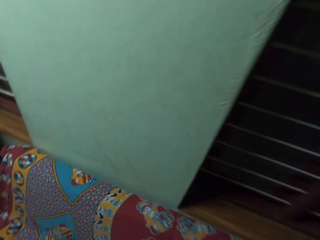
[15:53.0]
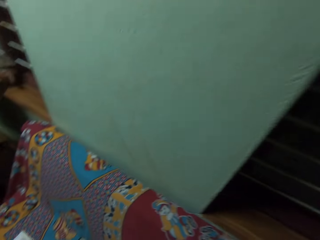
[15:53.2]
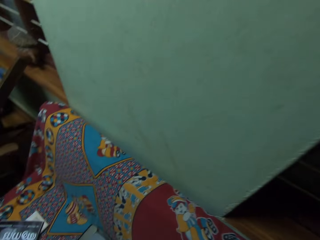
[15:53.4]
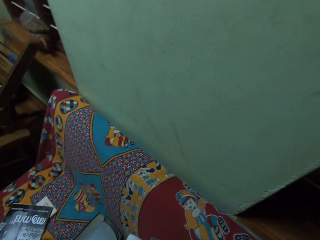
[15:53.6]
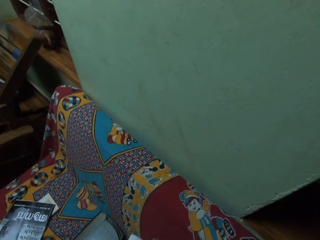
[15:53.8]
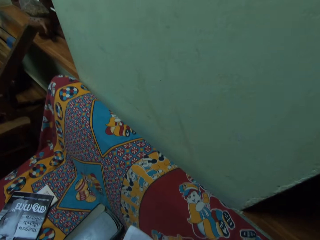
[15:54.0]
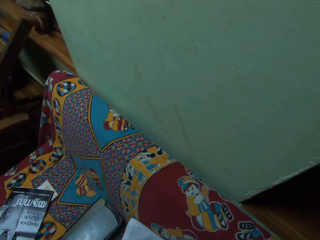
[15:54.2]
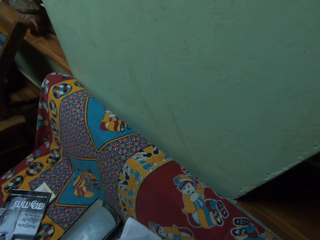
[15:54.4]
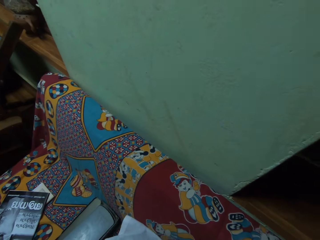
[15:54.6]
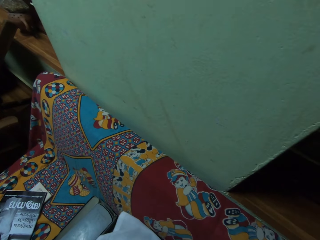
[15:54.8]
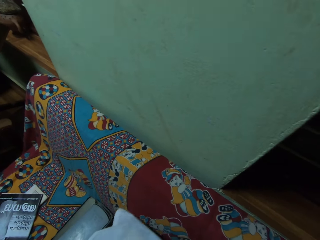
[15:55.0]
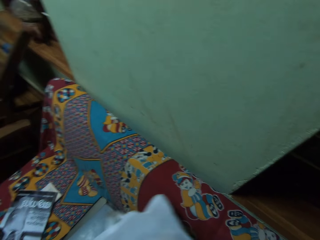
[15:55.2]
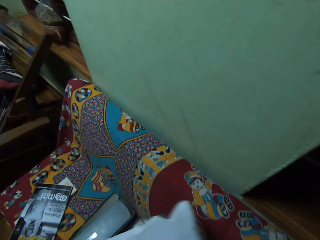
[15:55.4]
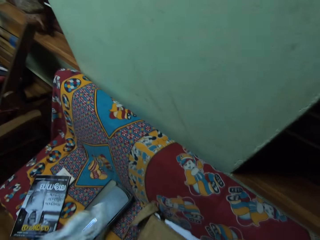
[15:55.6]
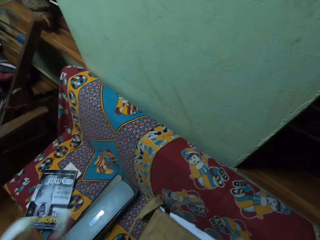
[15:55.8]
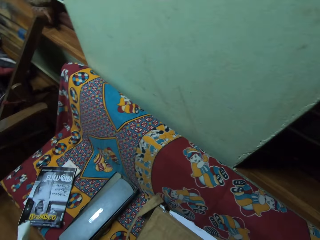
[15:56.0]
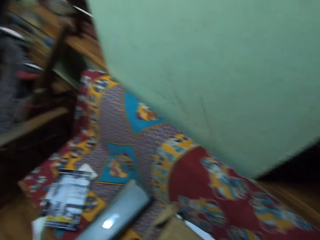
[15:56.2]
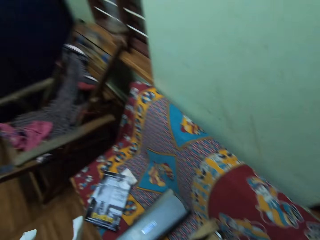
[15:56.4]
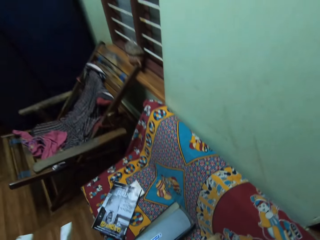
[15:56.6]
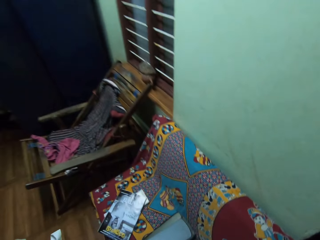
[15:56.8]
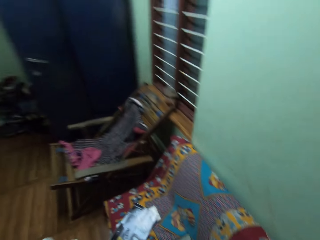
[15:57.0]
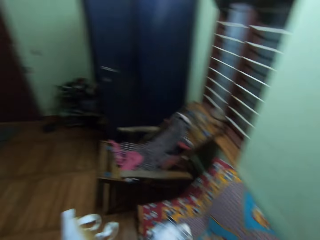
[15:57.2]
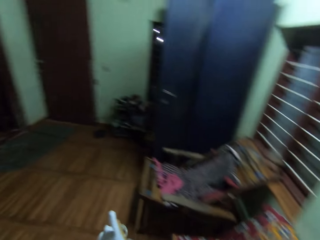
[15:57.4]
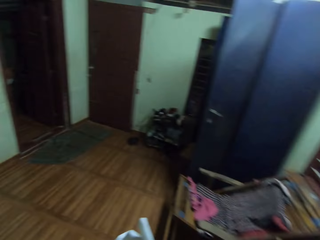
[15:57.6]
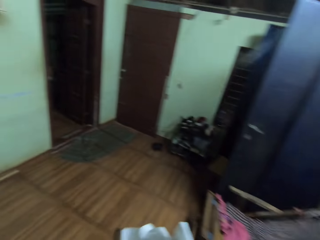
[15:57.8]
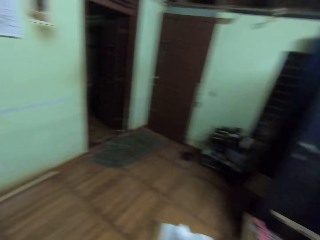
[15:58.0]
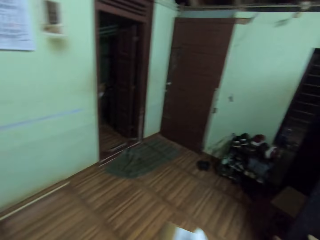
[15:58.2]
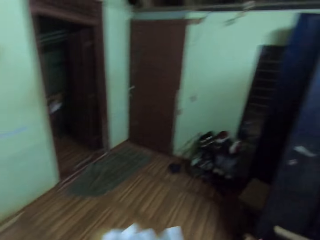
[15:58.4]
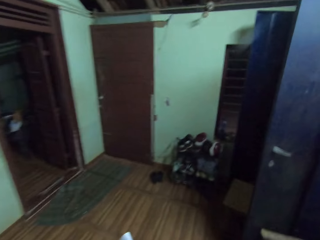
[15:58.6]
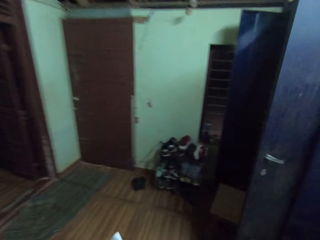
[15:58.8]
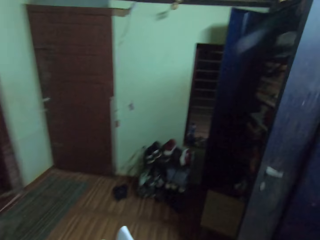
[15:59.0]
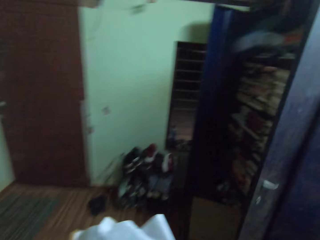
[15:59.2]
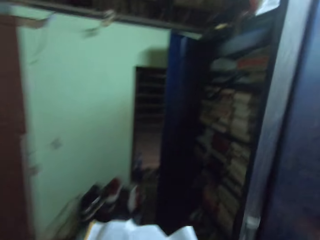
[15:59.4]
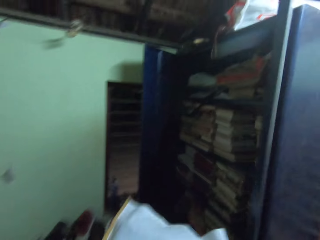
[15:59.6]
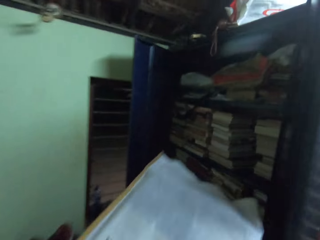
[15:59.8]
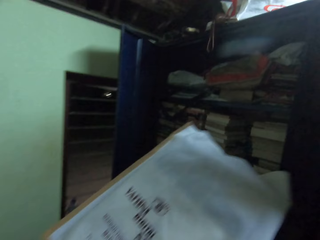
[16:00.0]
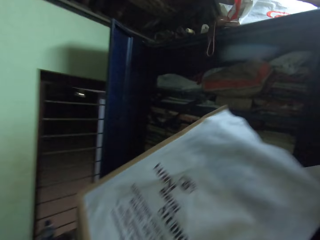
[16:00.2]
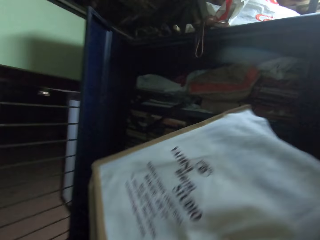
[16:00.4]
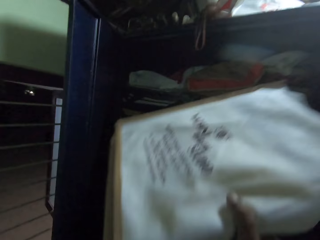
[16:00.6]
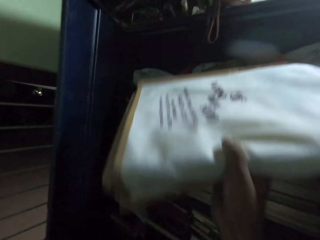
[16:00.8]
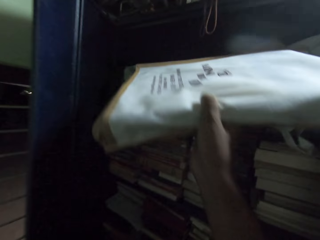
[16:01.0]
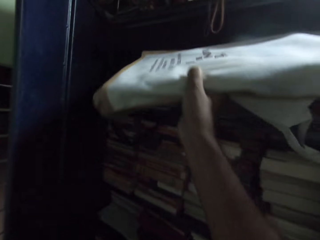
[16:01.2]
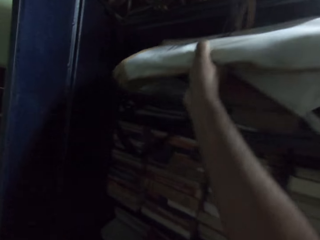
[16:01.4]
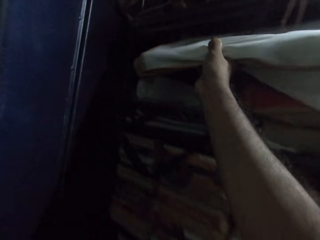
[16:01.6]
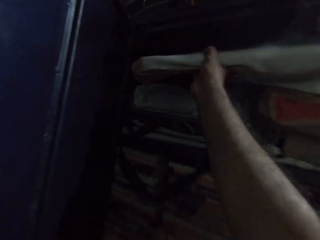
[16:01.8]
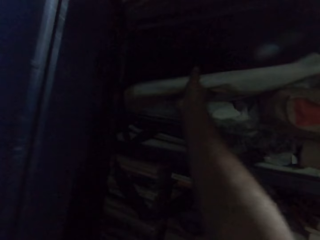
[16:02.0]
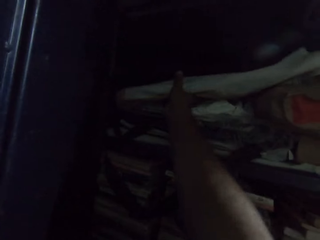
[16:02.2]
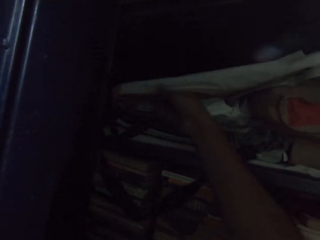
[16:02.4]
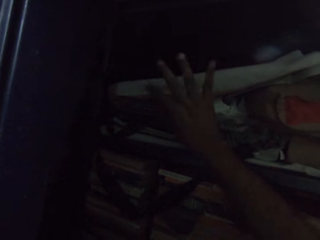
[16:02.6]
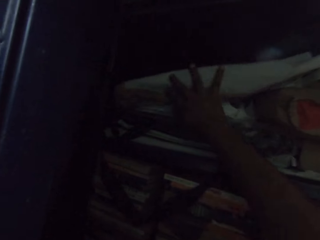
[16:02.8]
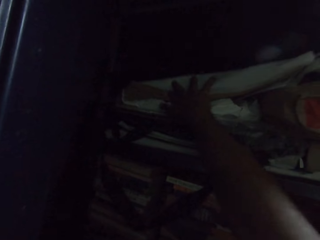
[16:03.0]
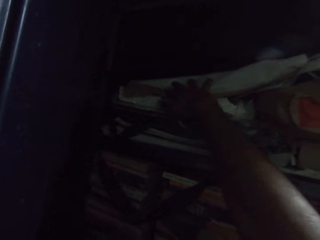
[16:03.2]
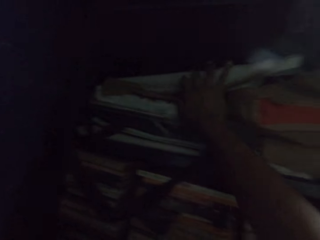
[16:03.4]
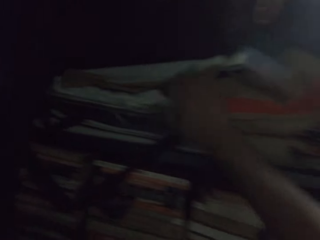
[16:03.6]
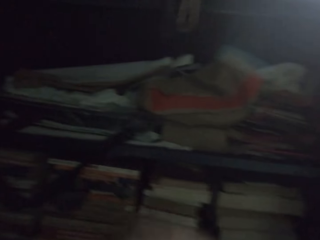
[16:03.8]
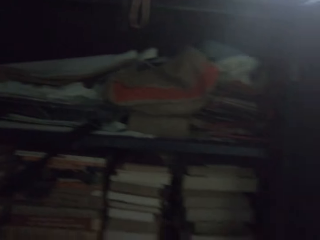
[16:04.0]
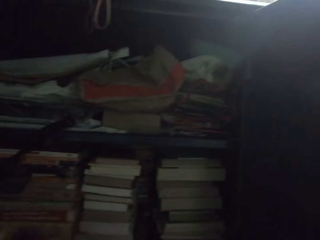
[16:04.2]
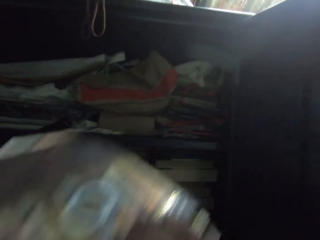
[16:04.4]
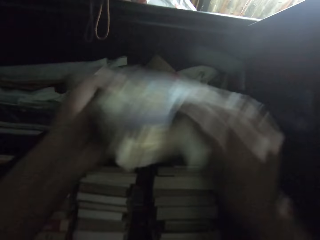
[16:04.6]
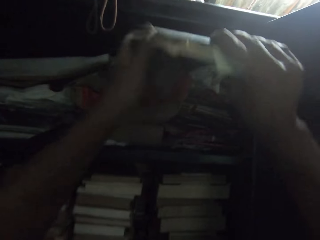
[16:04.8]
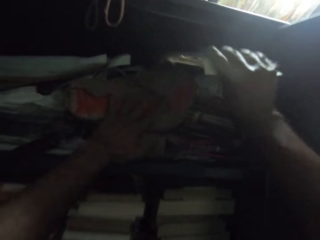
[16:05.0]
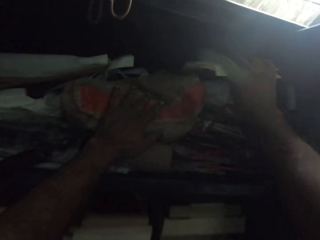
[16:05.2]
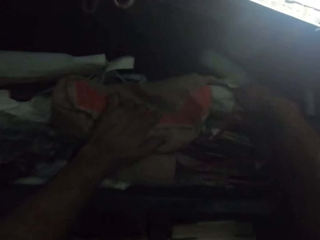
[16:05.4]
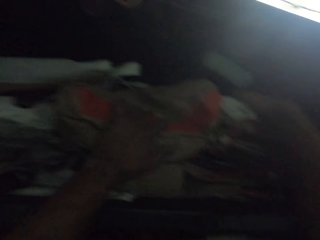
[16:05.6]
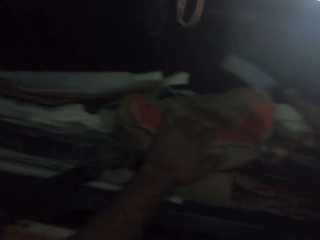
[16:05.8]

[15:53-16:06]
The camera wearer picks books. They put the books on the shelf.

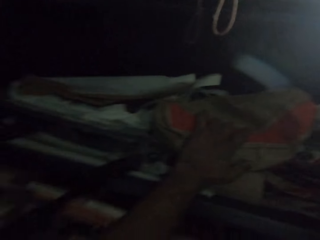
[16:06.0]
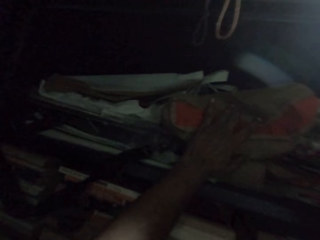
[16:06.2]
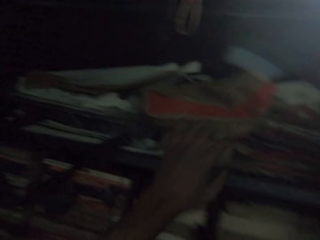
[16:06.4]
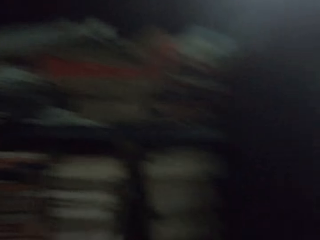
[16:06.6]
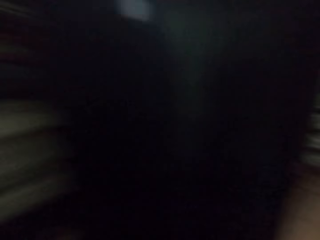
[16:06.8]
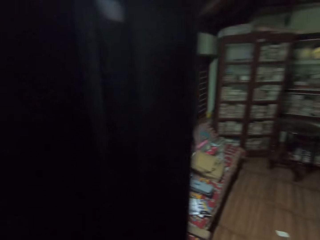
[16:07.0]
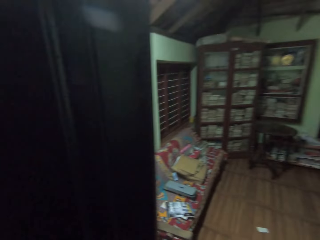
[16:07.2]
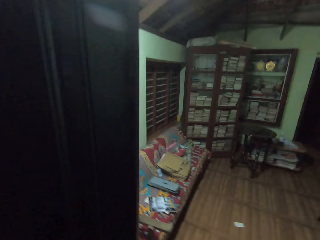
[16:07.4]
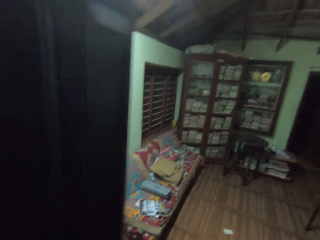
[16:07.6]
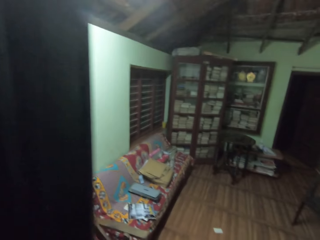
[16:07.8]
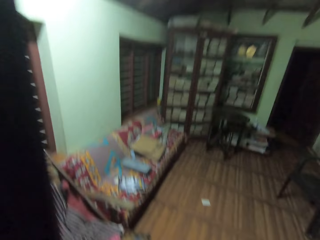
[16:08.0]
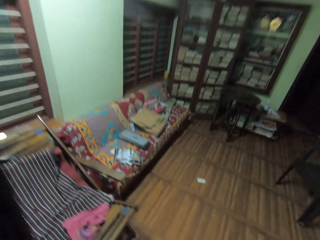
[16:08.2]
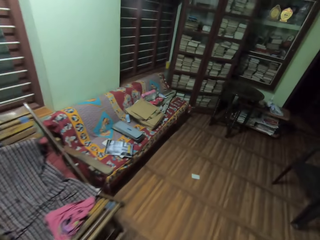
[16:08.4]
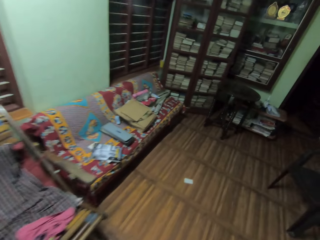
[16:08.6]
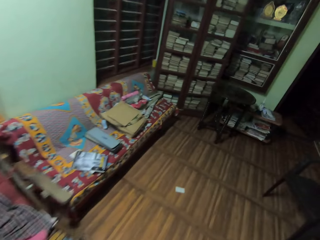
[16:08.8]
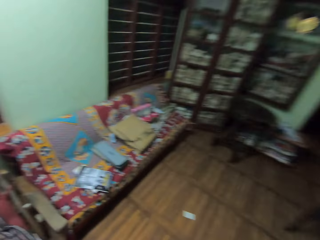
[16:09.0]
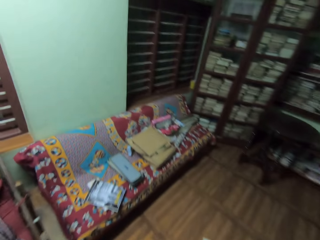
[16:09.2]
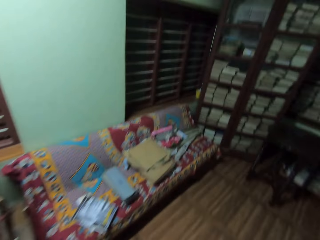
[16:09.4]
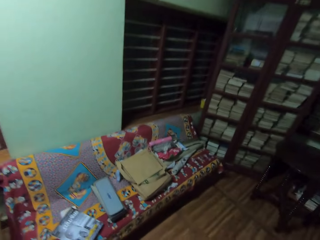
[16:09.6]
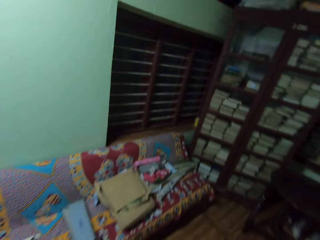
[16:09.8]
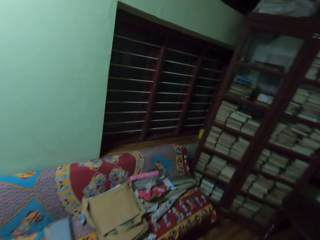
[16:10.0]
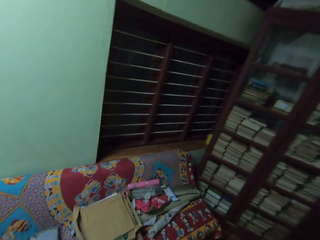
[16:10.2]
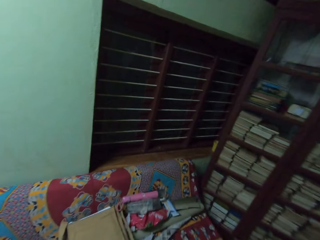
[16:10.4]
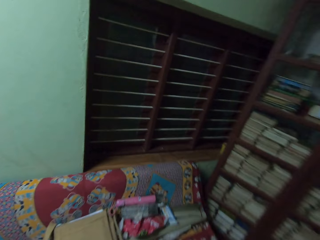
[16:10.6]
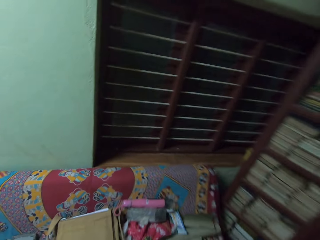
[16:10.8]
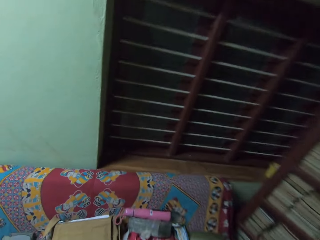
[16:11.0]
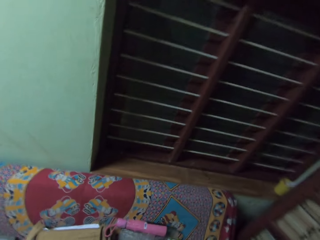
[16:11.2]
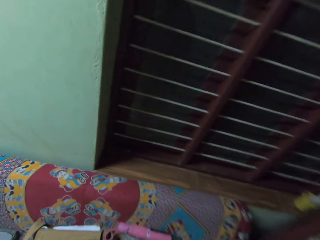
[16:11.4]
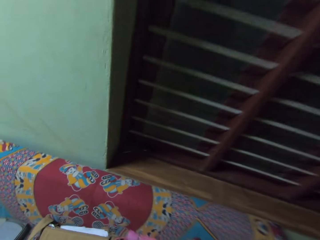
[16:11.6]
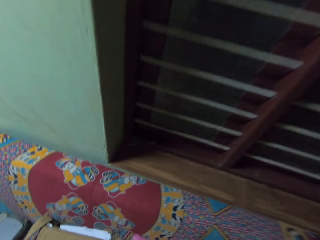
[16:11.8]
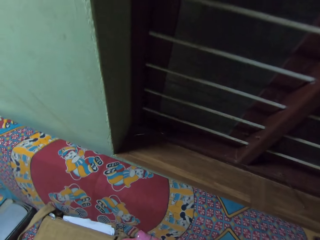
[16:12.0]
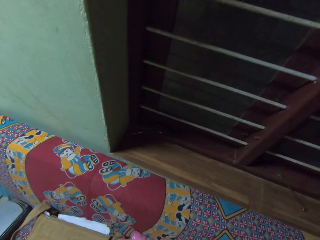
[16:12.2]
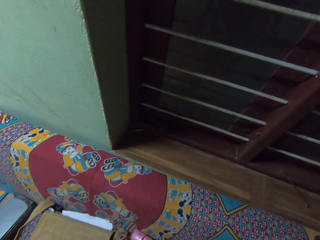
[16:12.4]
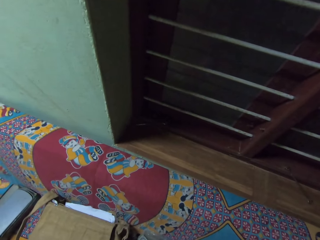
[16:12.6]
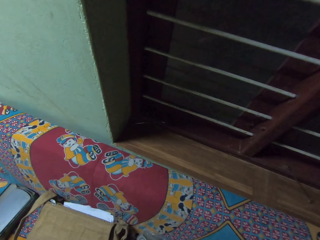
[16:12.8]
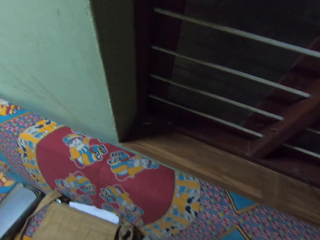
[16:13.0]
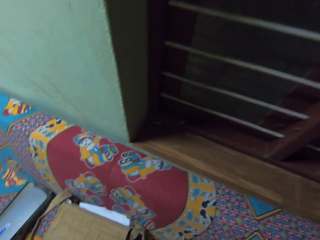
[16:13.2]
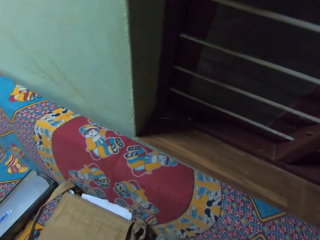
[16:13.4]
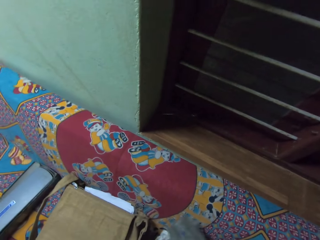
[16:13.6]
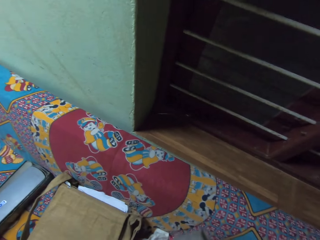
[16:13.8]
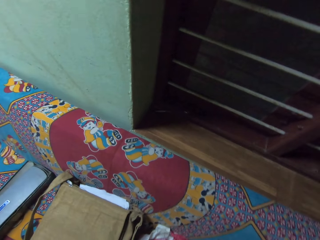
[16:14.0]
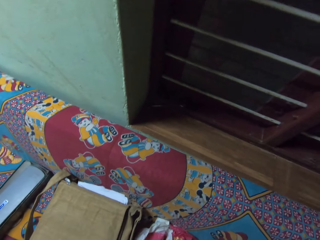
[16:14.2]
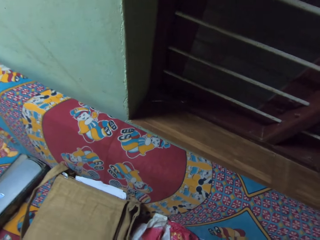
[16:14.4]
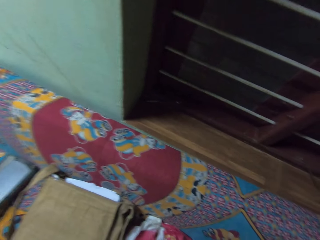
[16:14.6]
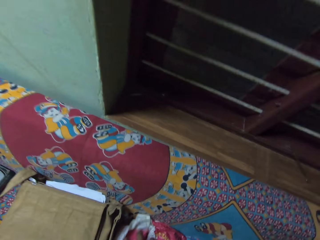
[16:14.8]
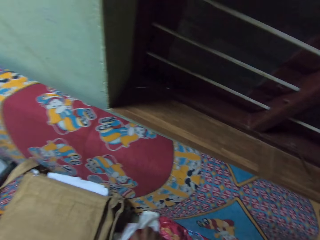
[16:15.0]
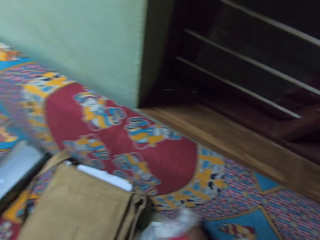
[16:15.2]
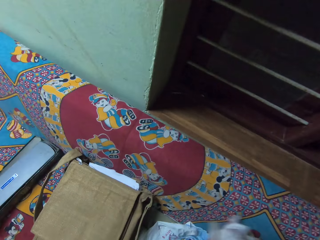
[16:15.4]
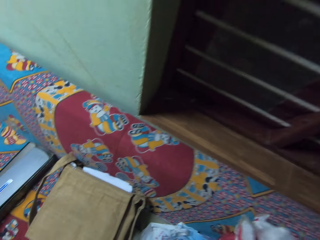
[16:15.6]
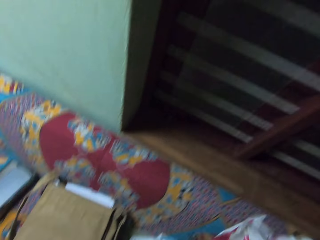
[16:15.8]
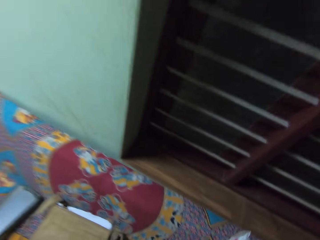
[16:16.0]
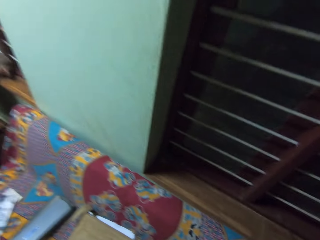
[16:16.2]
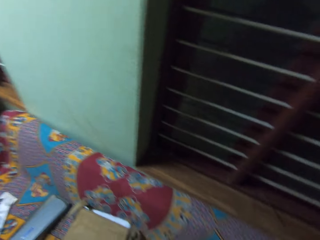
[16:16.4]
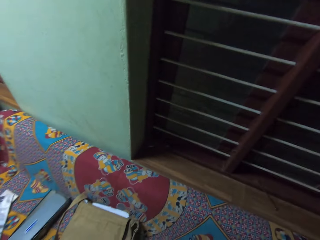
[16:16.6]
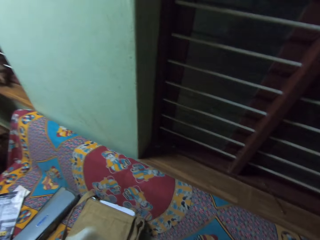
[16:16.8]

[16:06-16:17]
The camera wearer walks in the house. They pick a water bottle and pick polythene.
